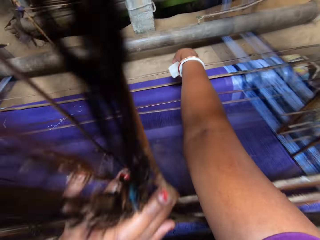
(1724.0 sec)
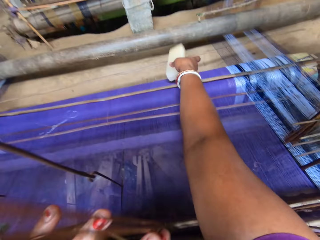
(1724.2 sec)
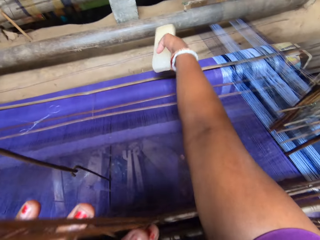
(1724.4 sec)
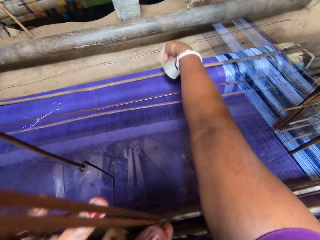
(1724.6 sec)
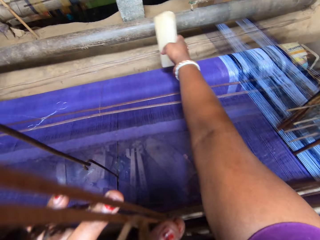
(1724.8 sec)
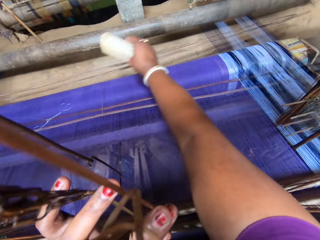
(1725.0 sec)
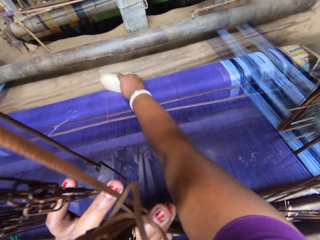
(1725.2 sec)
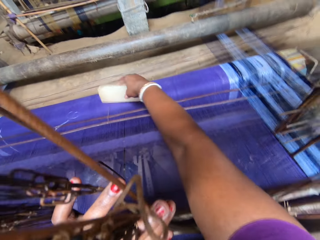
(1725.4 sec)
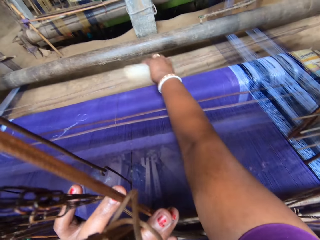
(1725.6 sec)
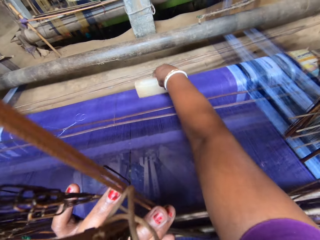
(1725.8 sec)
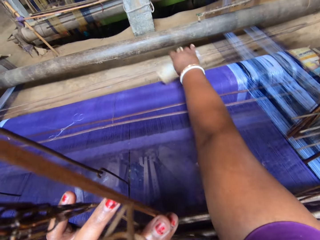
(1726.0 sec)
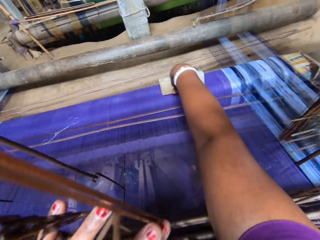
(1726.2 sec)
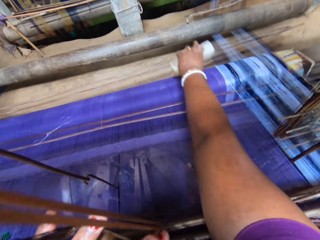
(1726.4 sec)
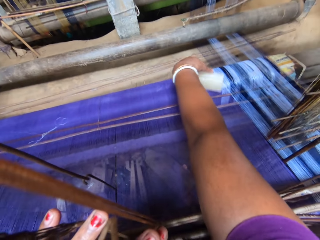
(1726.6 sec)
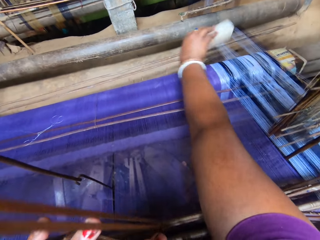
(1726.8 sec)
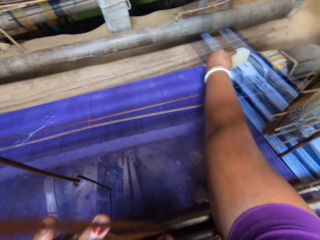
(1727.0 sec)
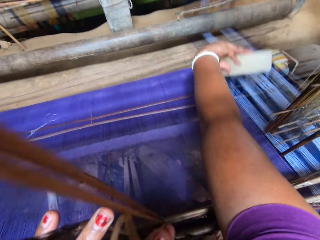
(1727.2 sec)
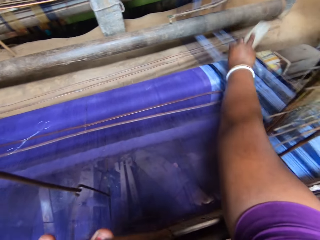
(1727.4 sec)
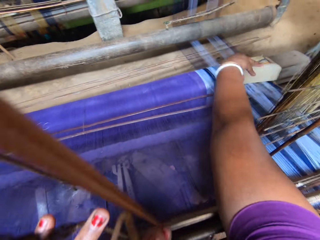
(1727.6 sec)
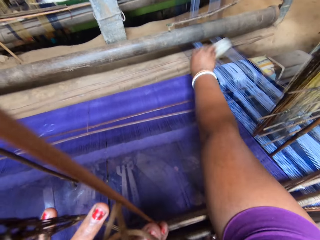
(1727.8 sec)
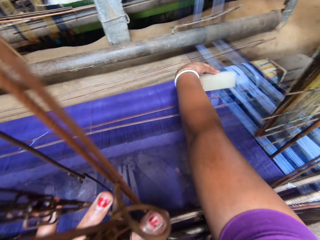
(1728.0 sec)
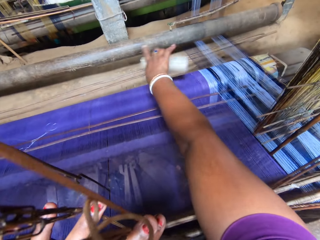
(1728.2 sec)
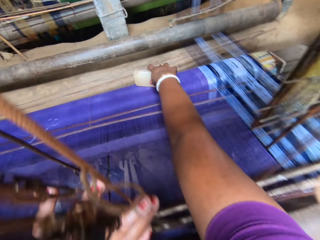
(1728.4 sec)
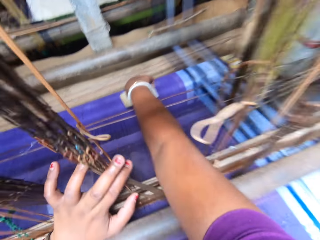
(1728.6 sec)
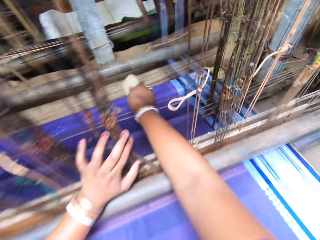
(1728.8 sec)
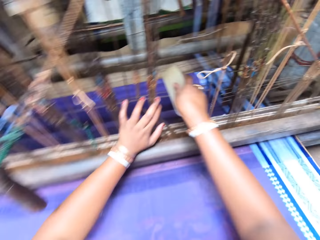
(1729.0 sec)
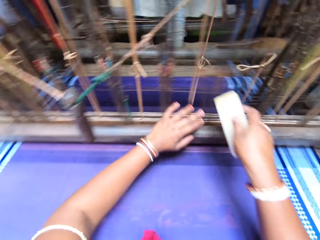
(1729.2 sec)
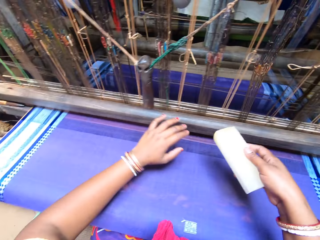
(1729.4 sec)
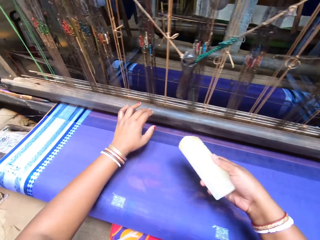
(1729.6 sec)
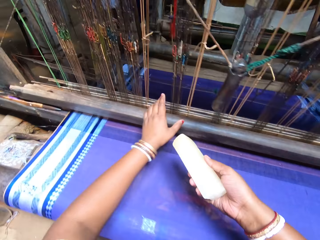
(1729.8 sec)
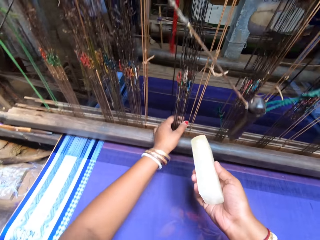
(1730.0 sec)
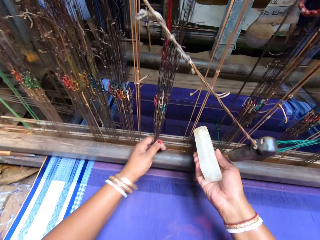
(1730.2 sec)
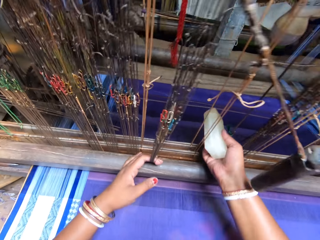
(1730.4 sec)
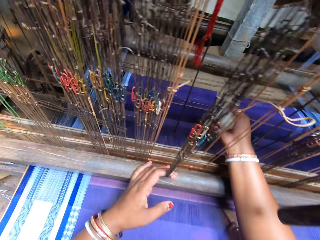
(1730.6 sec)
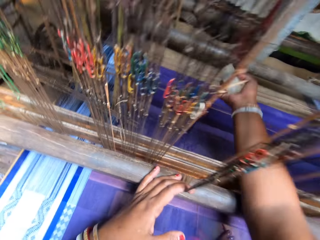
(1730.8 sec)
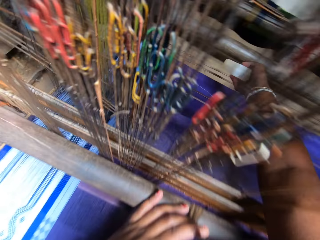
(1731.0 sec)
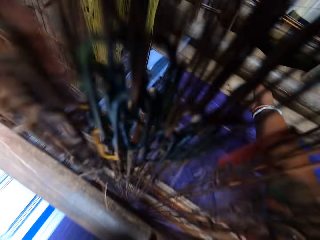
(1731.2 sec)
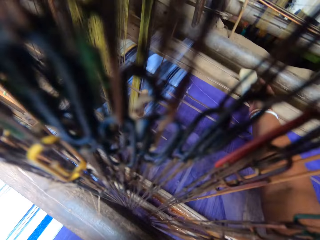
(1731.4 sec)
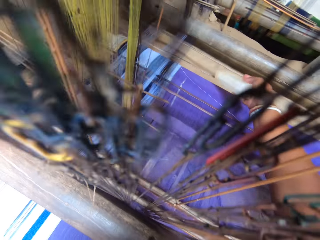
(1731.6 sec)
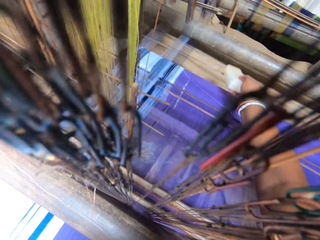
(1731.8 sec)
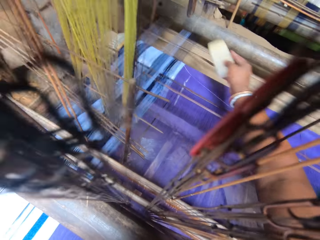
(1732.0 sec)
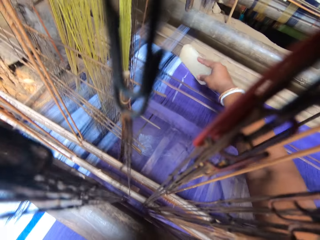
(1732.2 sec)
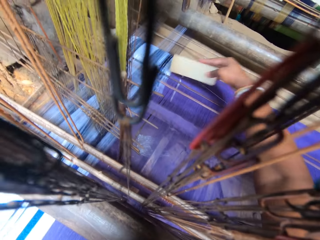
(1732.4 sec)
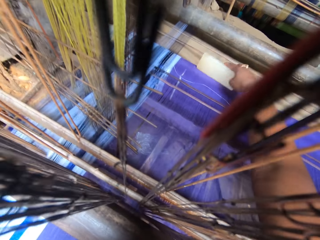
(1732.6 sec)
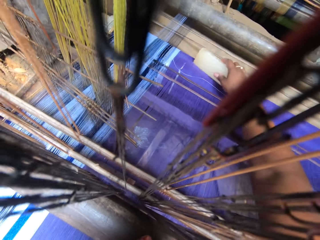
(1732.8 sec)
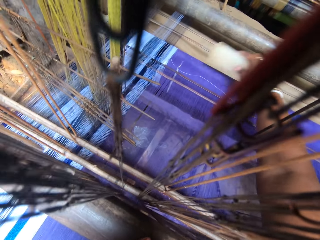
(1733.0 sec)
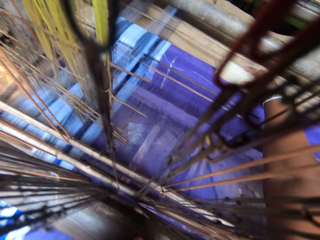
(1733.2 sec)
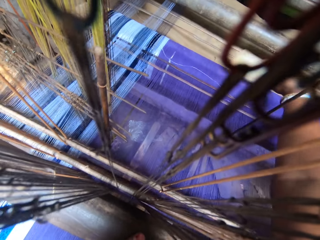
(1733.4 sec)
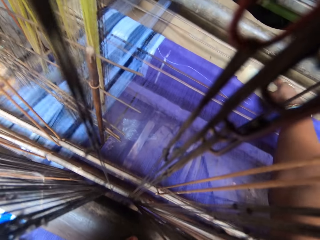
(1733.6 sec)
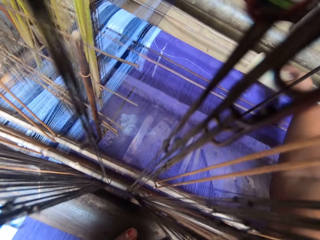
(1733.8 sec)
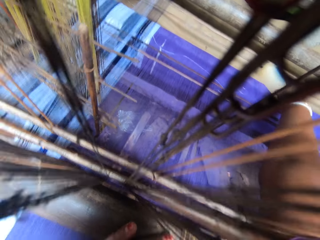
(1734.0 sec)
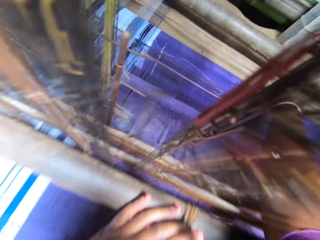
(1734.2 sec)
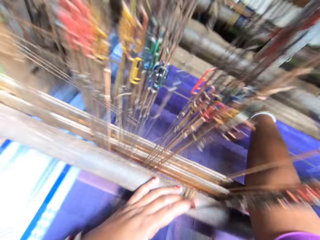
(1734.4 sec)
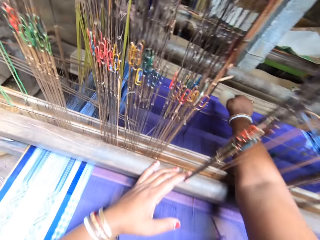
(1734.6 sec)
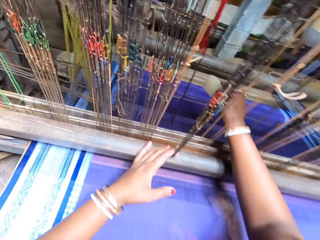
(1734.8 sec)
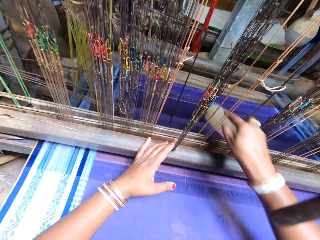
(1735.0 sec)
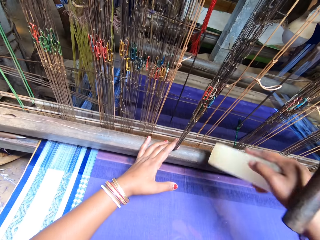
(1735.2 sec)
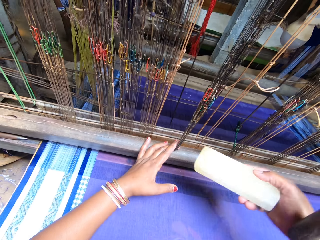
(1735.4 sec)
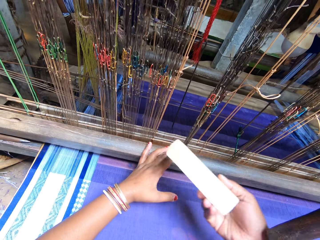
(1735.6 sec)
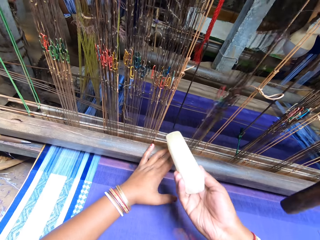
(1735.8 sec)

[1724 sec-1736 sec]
The camera wearer stretches the mat using a stone. She pushes the heald wires with the stone in her right hand. She smoothens the cloth piece on the loom with the stone in her right hand. She shifts the heddles with her left hand. She pushes the heald wires with the stone in her right hand. She smoothens the cloth piece on the loom with the stone in her right hand.

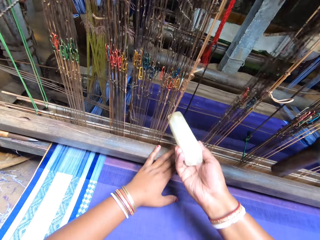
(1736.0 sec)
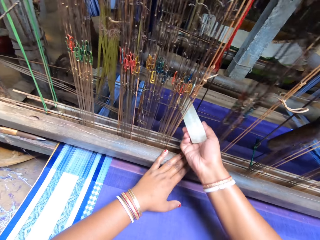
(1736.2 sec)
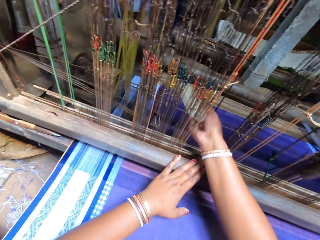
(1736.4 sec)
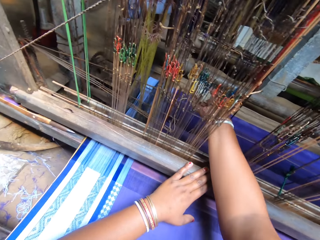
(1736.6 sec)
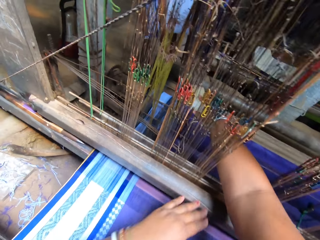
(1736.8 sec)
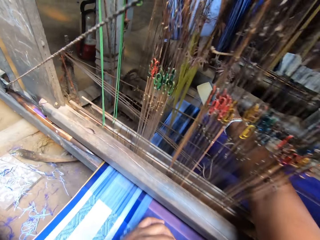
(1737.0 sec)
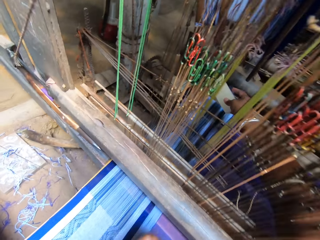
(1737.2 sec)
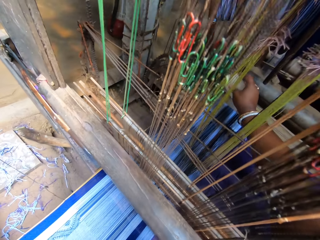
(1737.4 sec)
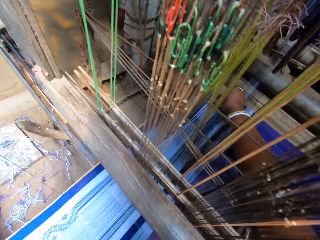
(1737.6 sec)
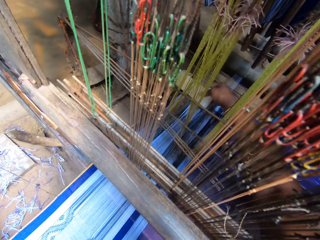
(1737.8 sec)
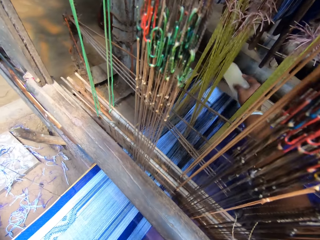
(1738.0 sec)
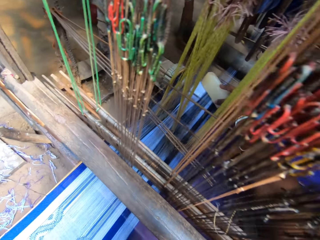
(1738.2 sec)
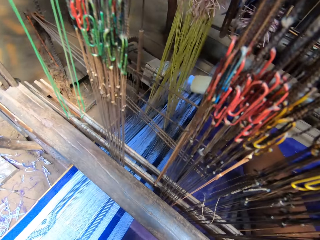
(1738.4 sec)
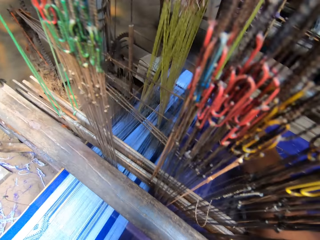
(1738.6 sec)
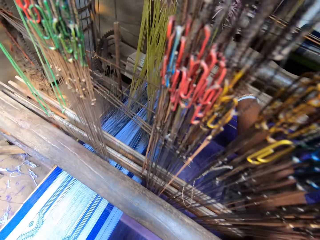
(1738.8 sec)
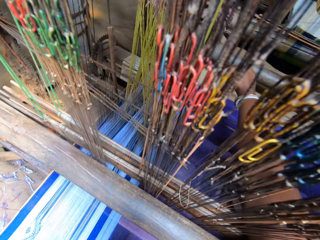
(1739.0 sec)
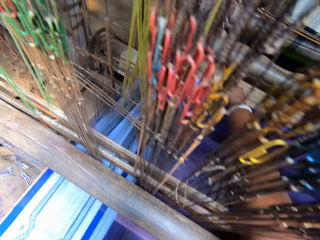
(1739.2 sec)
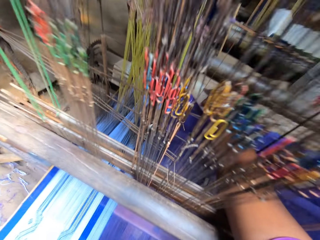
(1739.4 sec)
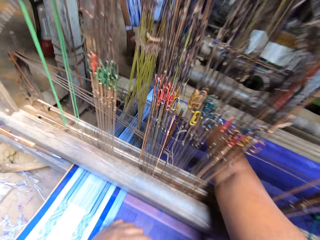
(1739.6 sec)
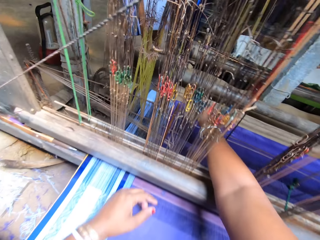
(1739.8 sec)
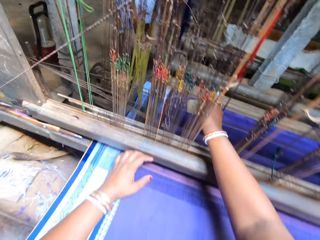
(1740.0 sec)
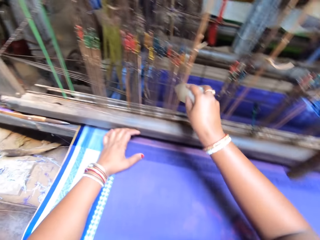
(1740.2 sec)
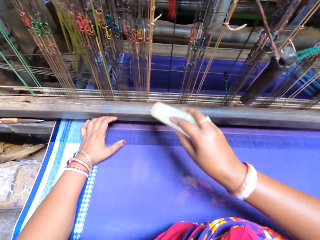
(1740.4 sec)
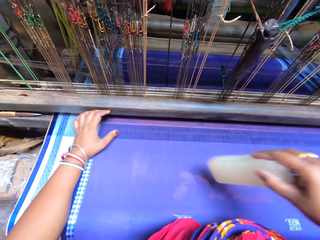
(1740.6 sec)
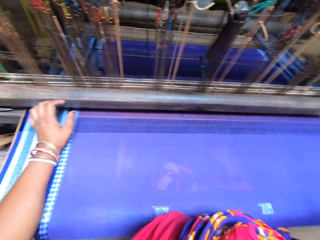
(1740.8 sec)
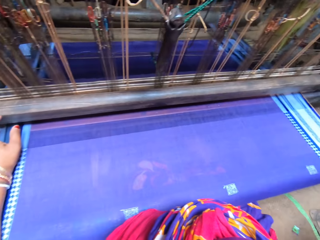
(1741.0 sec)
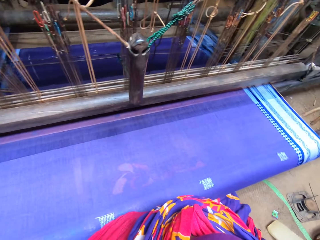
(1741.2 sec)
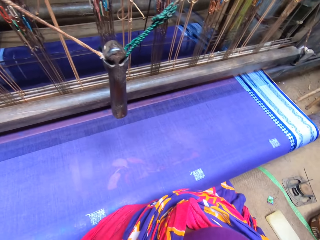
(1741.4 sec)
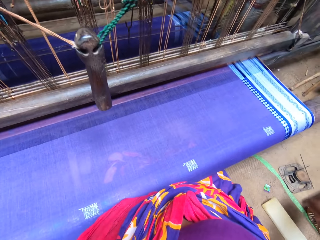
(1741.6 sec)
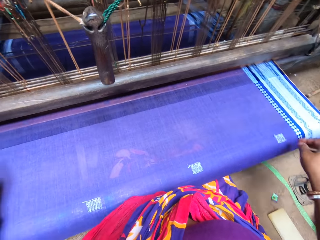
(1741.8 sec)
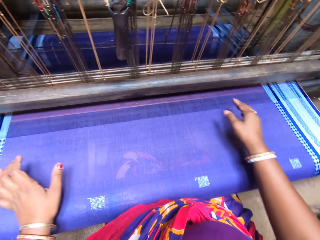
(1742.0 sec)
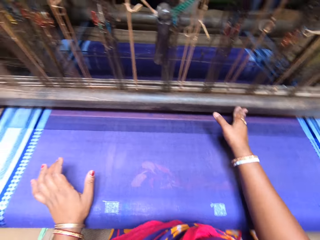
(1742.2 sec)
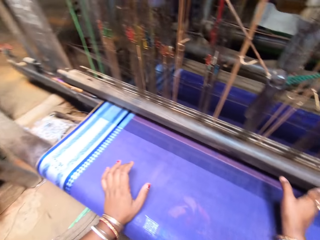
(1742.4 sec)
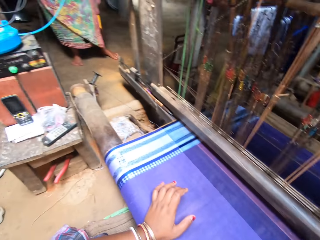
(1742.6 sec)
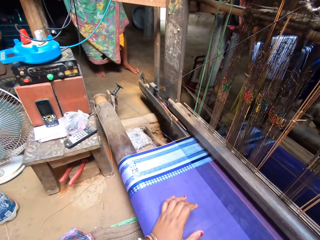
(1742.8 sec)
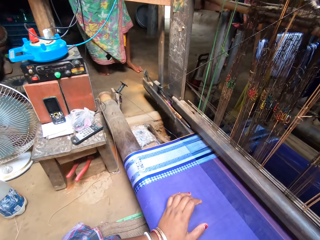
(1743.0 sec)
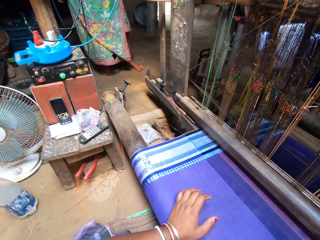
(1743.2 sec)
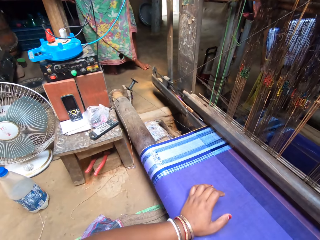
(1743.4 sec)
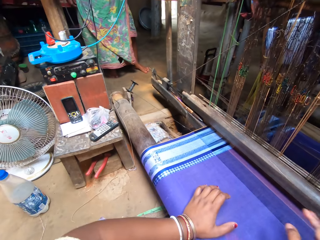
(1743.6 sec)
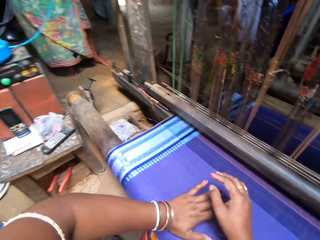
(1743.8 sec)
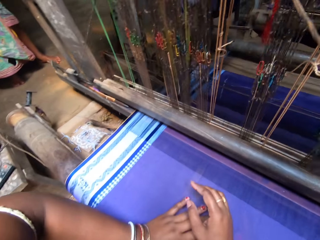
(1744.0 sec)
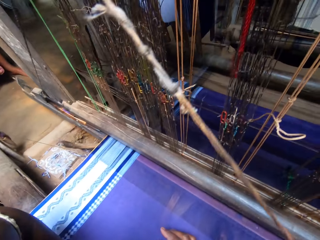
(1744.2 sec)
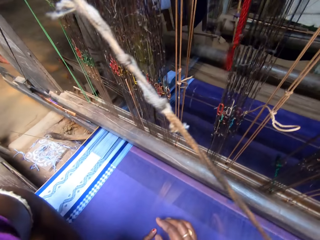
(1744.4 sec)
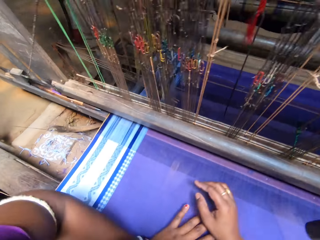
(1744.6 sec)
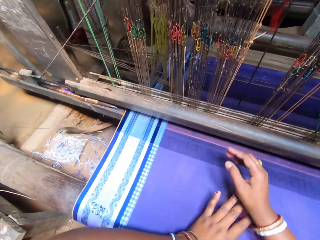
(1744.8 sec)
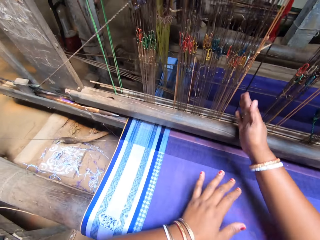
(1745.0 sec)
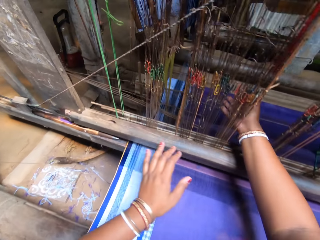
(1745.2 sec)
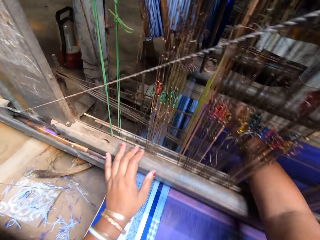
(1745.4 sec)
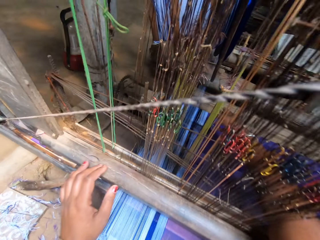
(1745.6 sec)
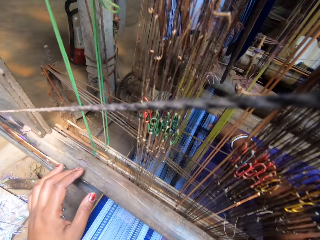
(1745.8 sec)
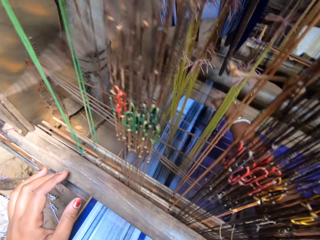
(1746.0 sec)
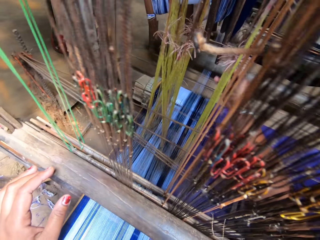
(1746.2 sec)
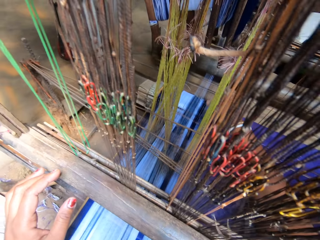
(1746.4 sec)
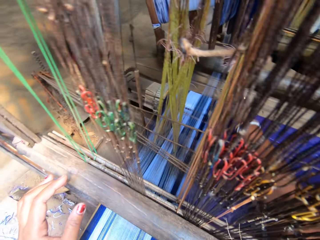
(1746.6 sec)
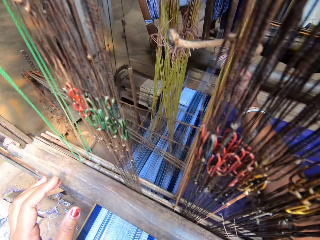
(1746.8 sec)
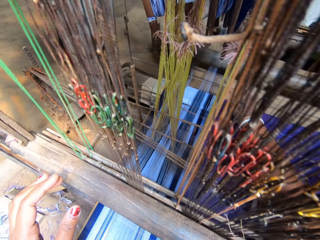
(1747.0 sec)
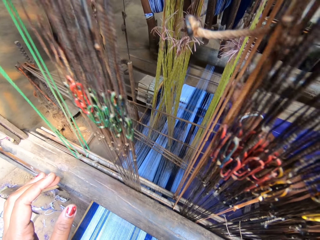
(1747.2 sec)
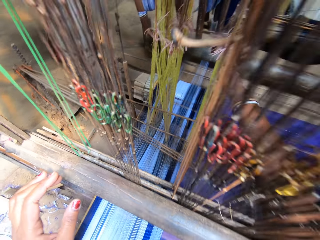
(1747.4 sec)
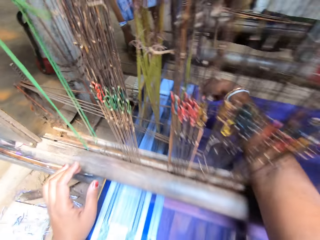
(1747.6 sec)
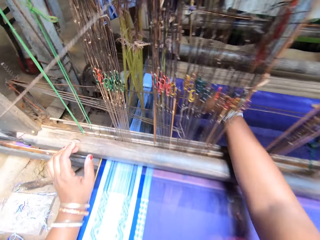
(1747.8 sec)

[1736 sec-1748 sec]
The camera wearer drops the stone with her right hand. She grabs a warp thread with her right hand.
